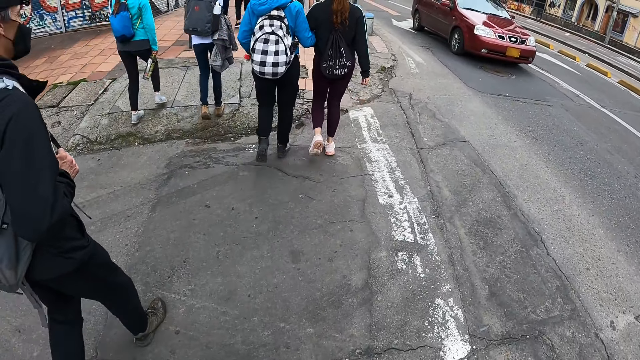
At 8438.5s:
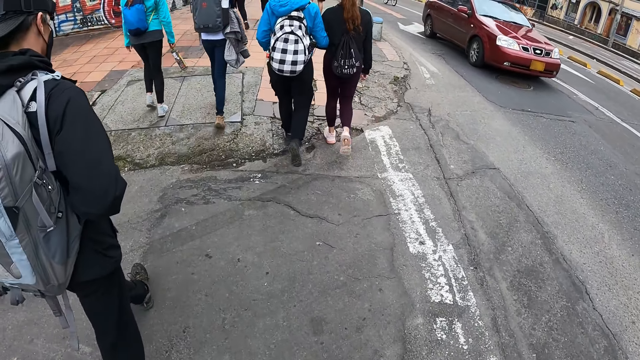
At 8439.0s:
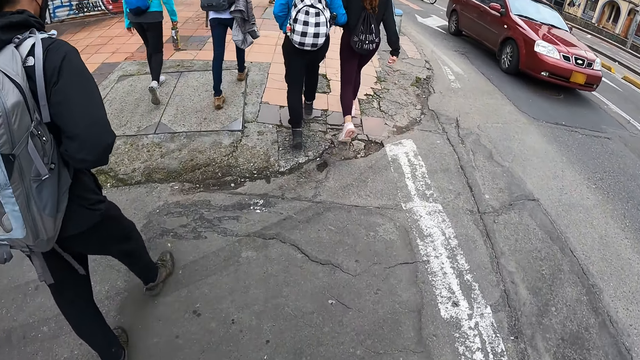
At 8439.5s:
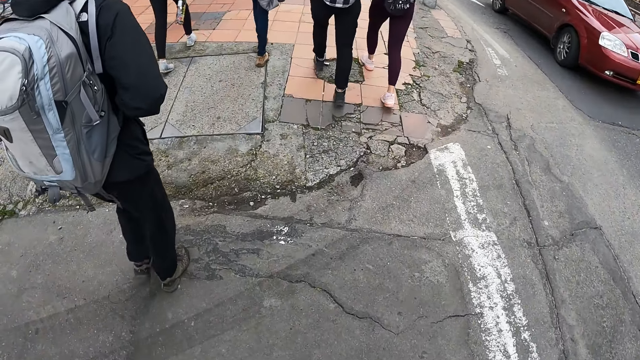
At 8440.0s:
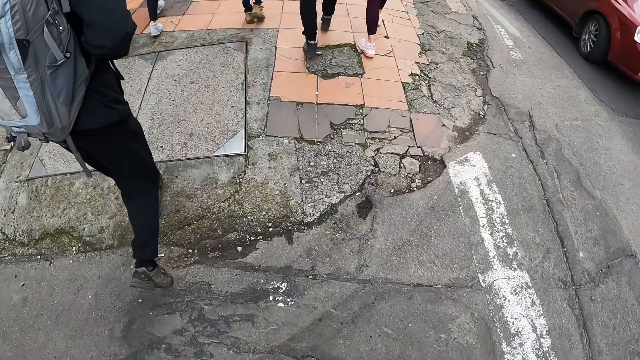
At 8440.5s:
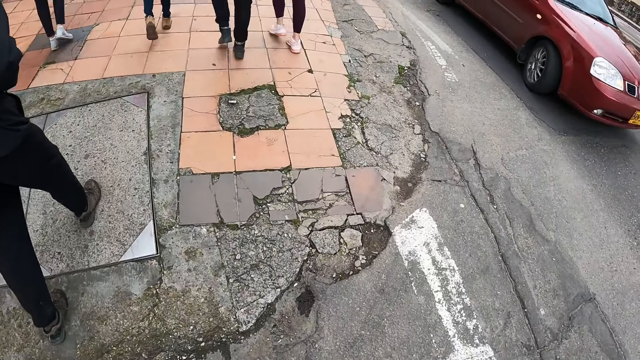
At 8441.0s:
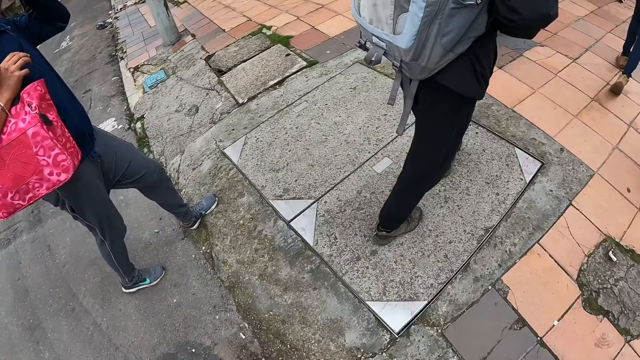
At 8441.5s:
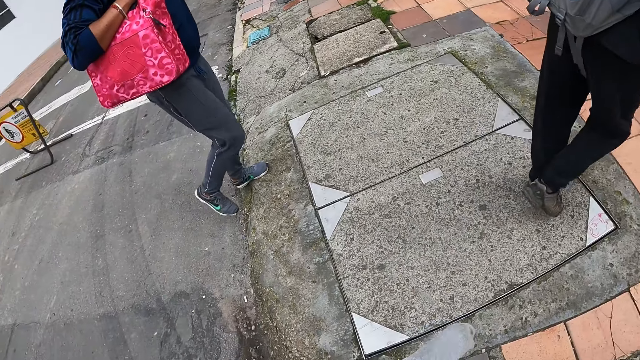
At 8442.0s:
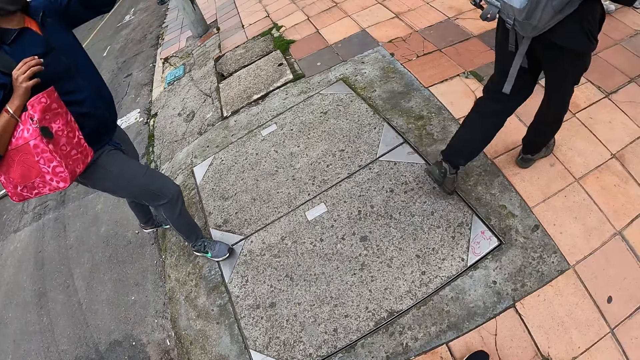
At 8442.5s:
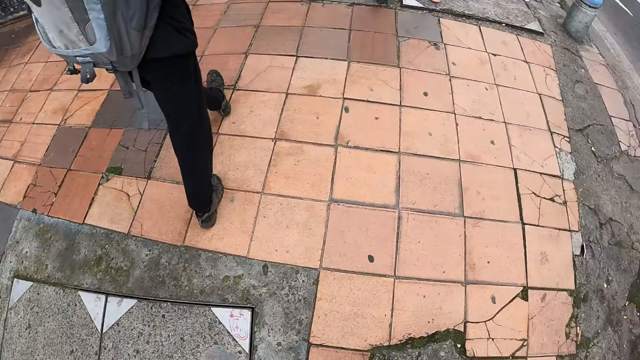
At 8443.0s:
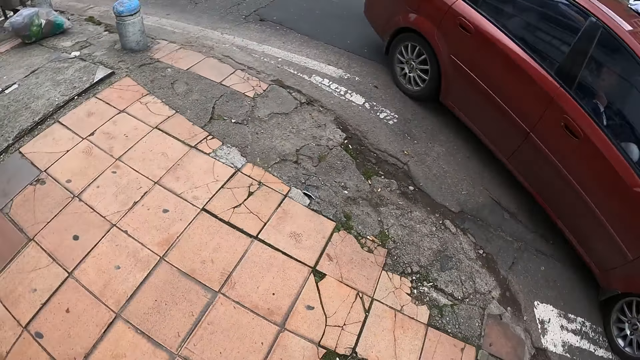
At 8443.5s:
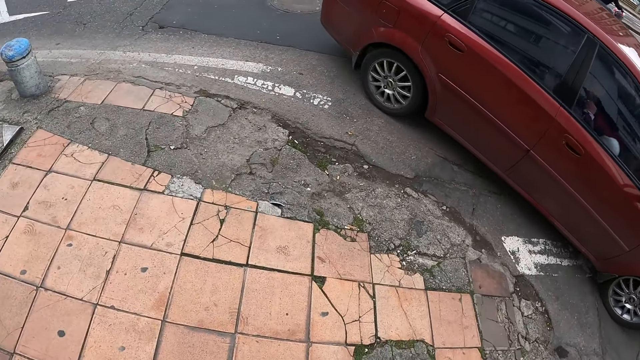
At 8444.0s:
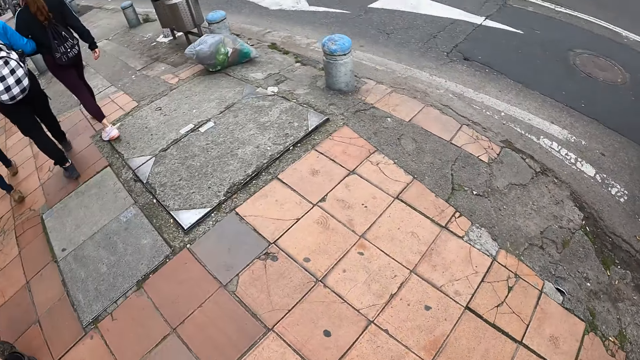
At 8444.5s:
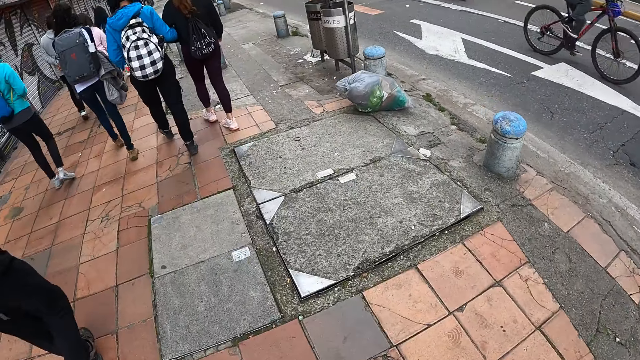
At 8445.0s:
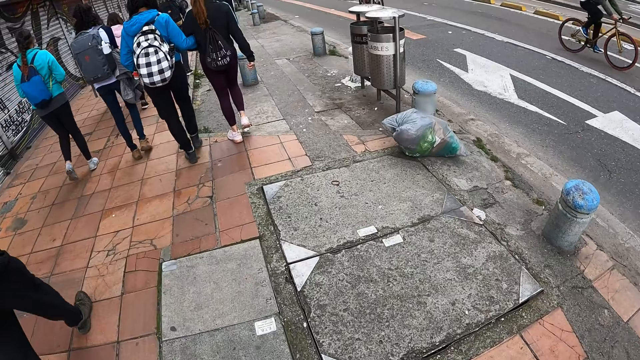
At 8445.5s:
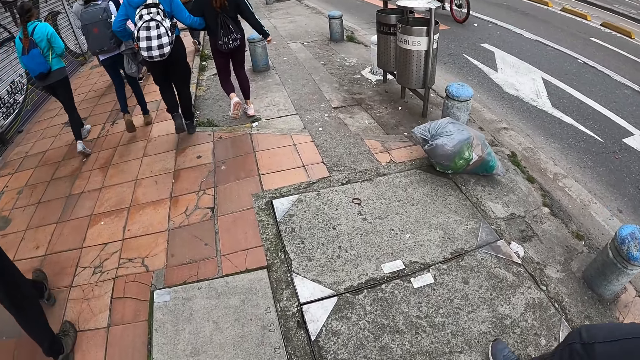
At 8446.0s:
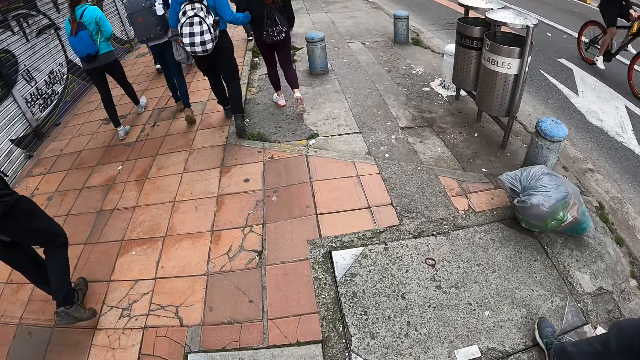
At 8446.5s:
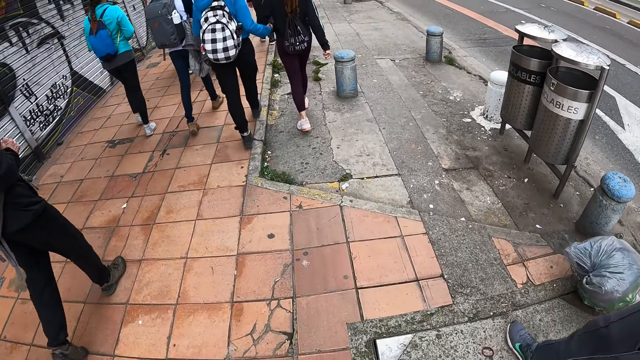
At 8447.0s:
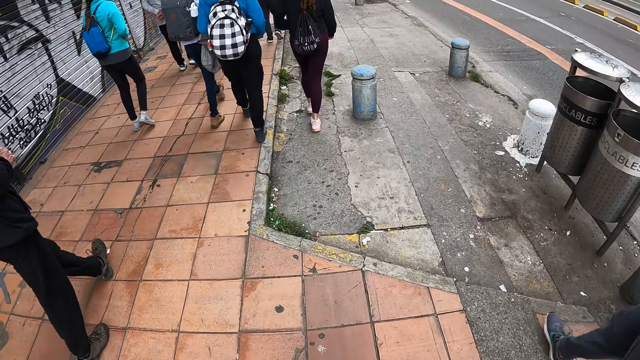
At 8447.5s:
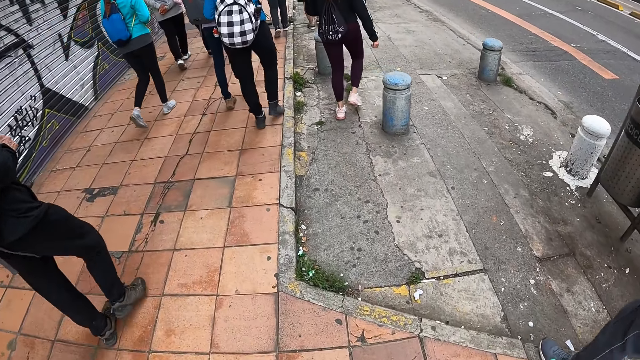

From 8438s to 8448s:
A car drives past the camera wearer. The camera wearer looks back at the road. They walk on the pavement.

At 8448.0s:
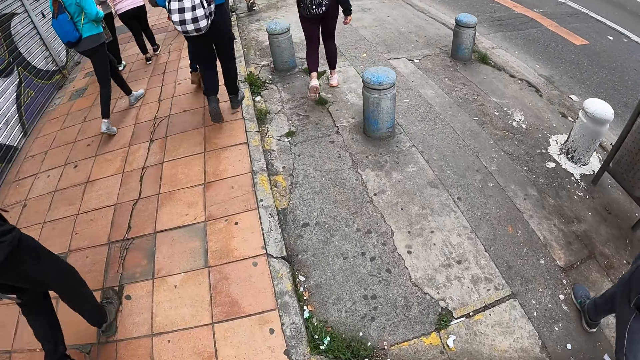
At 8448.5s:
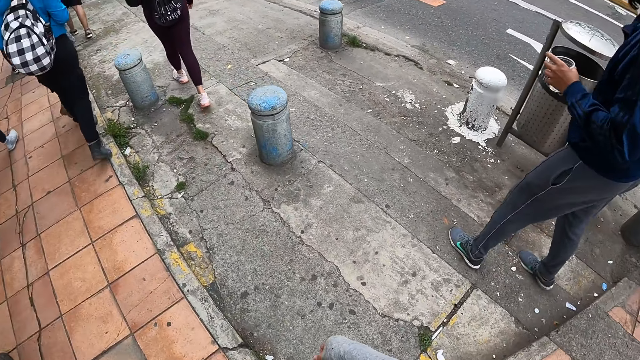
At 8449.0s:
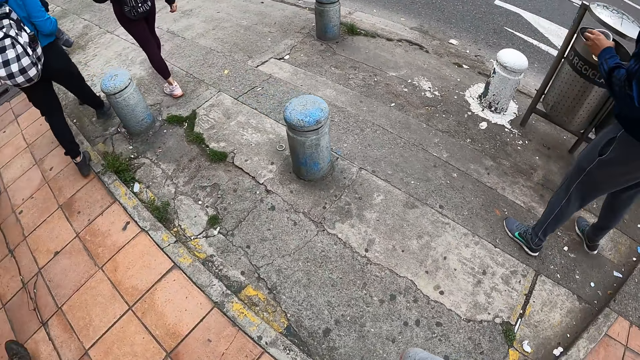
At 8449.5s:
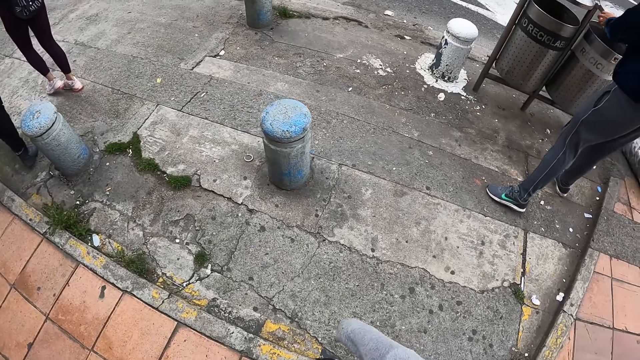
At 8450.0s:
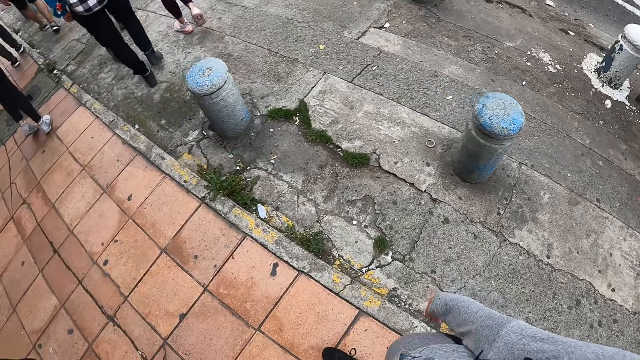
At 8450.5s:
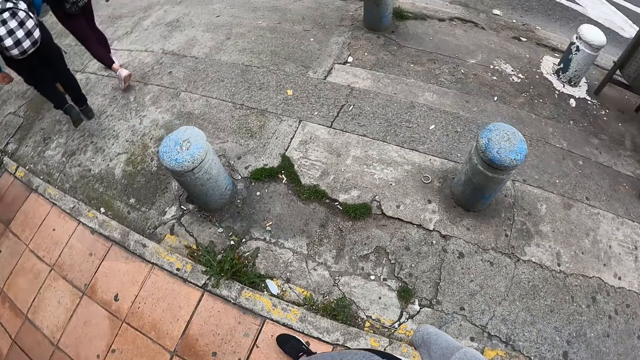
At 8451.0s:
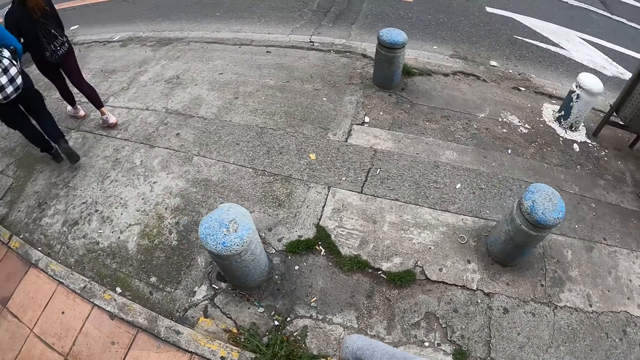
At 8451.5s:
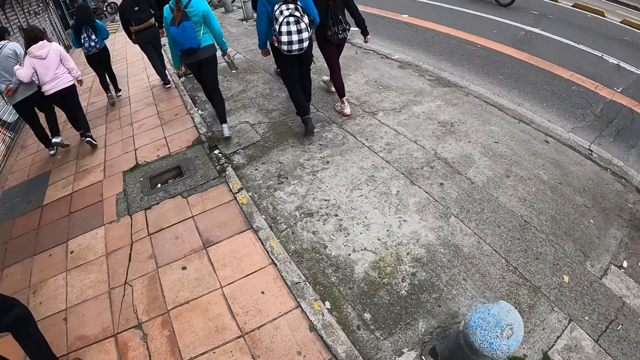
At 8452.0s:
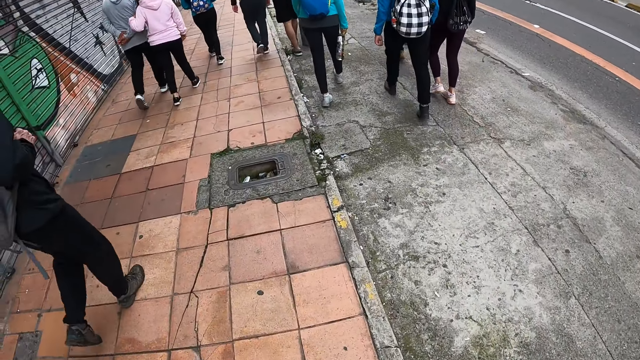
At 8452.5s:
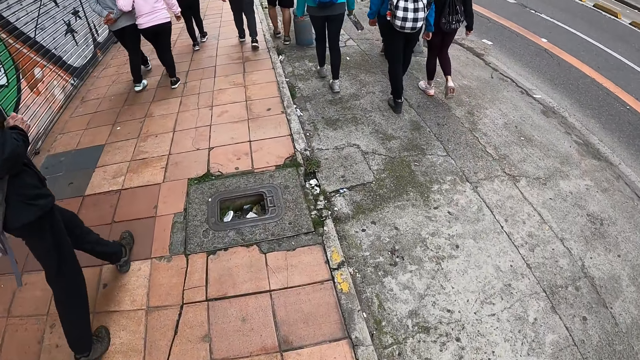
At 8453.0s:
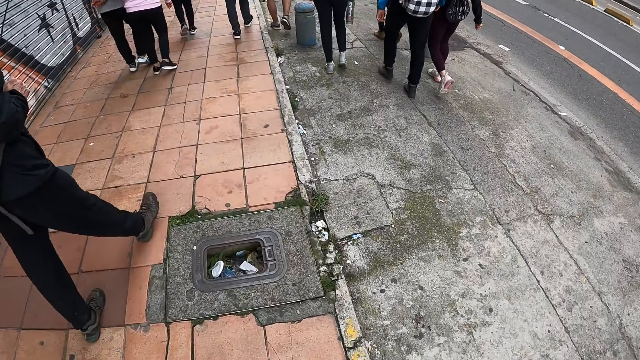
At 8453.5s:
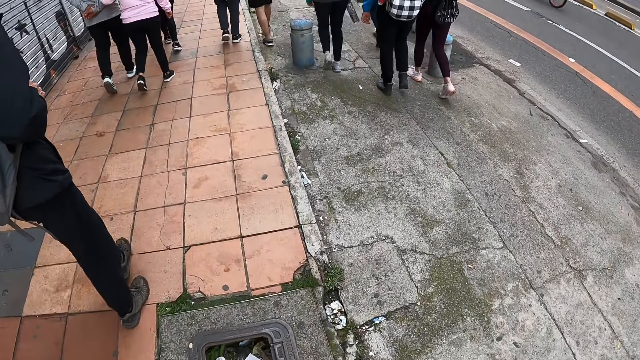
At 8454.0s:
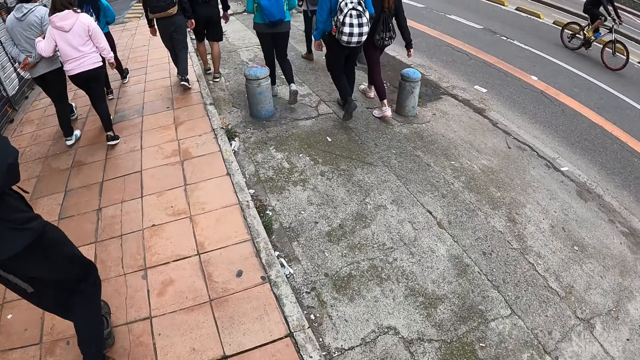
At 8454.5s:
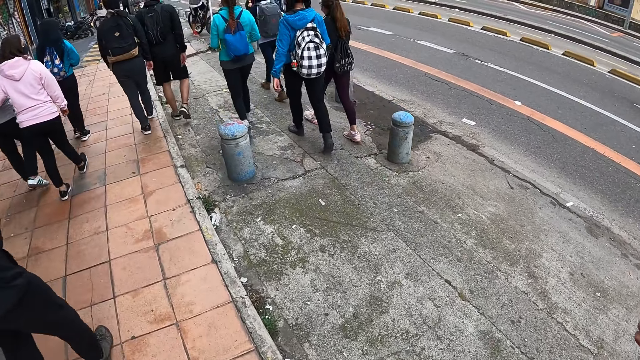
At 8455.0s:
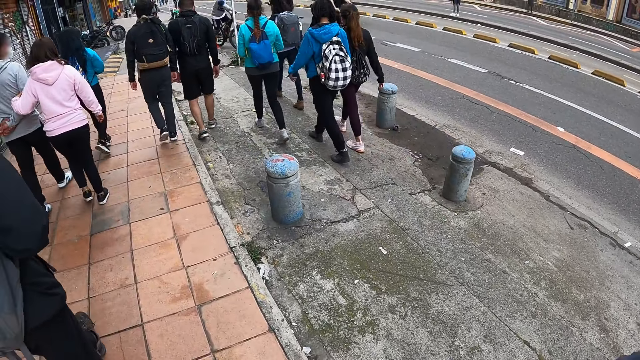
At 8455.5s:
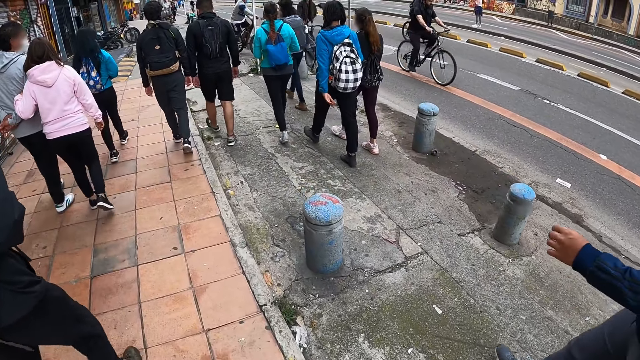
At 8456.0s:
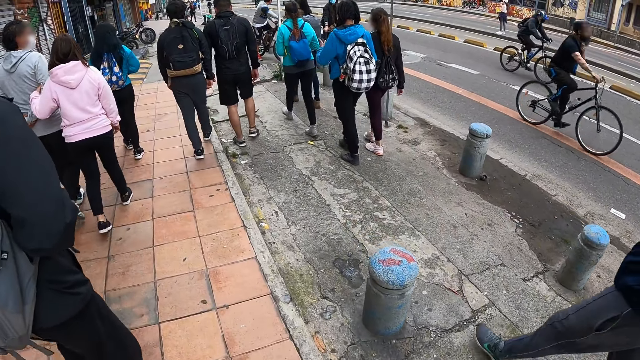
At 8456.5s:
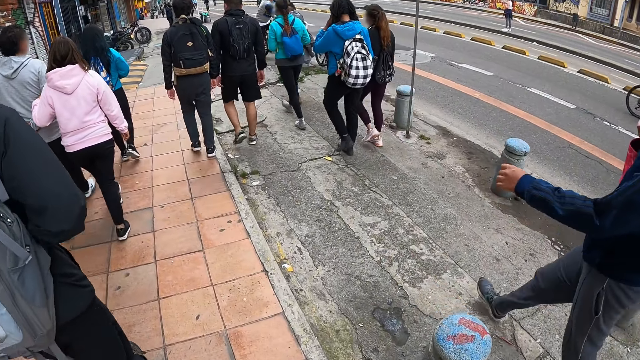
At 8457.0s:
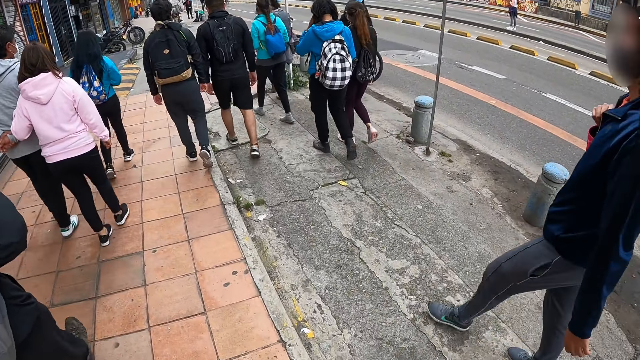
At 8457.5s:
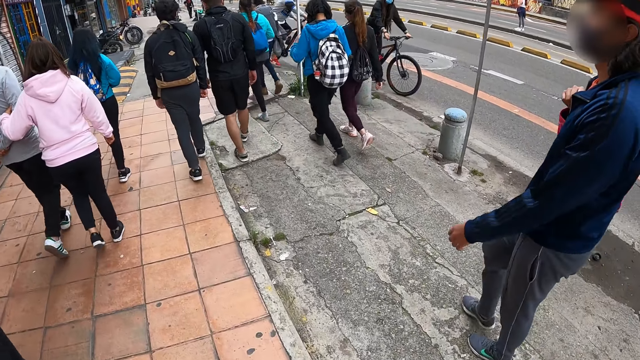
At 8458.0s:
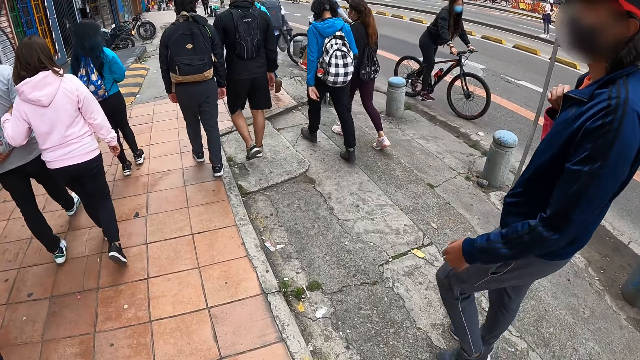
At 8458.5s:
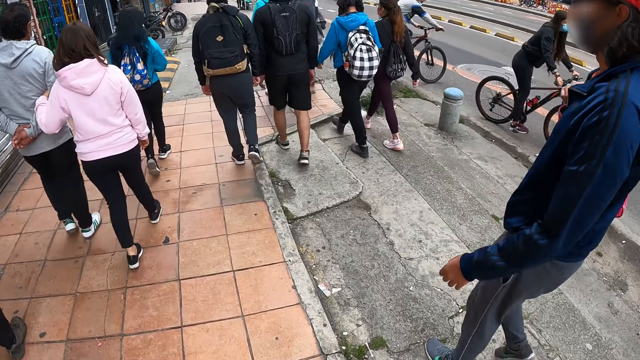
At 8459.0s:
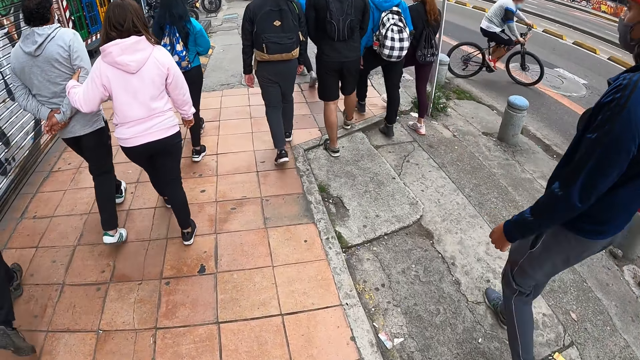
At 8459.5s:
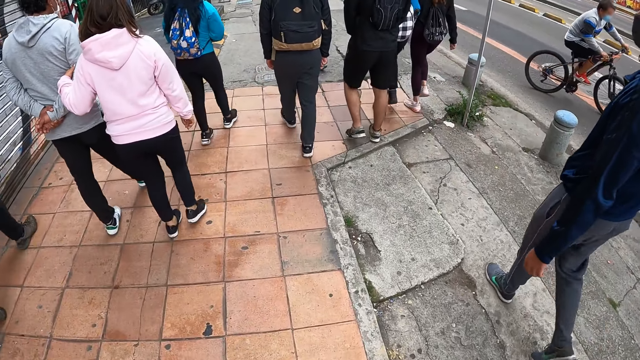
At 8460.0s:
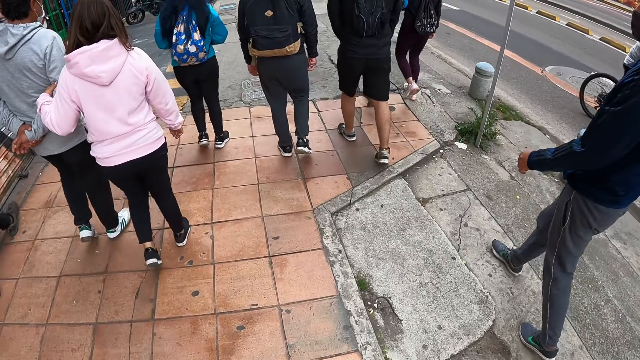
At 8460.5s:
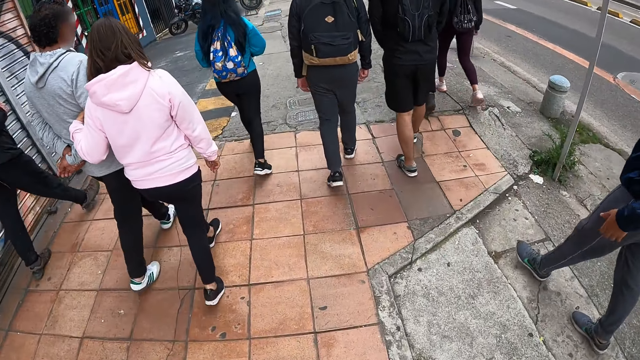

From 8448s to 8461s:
The man puts a cup in a recyclable bin with her left hand. The man walks on the sidewalk.
